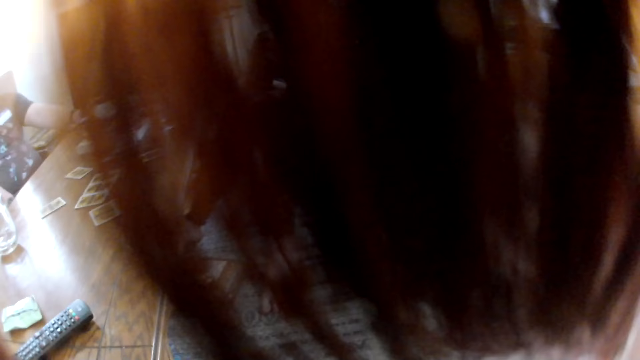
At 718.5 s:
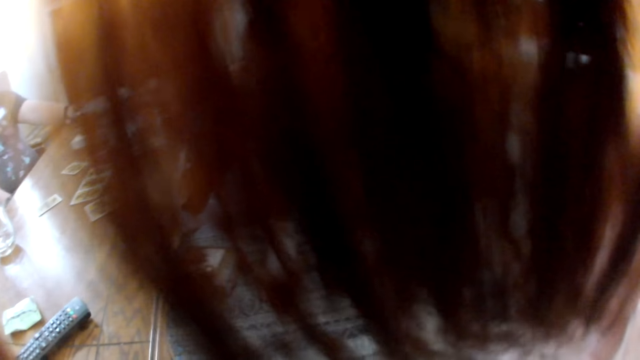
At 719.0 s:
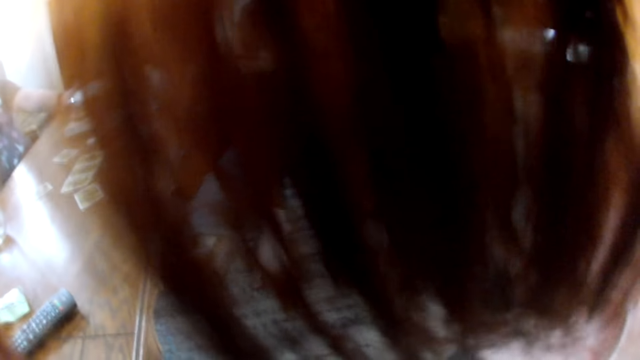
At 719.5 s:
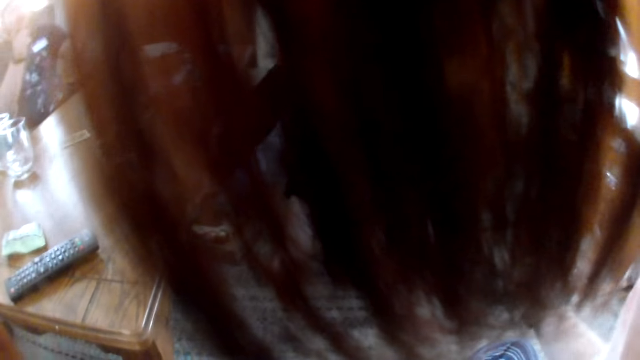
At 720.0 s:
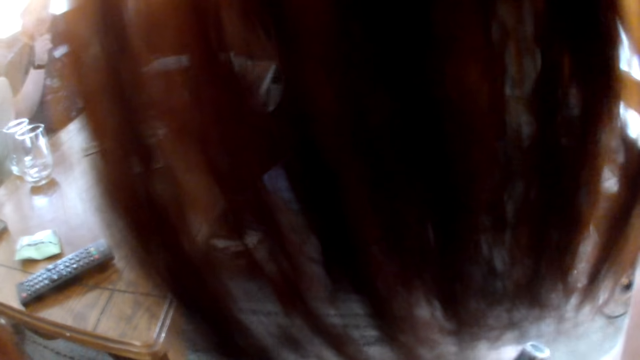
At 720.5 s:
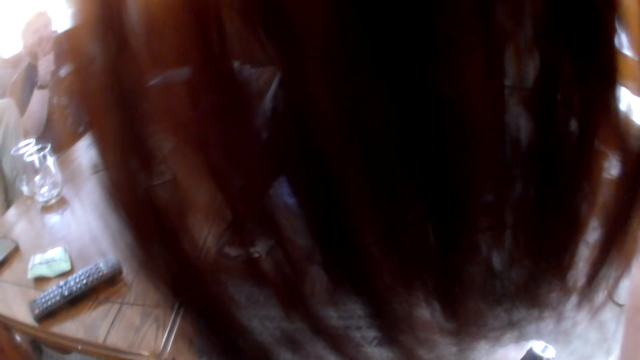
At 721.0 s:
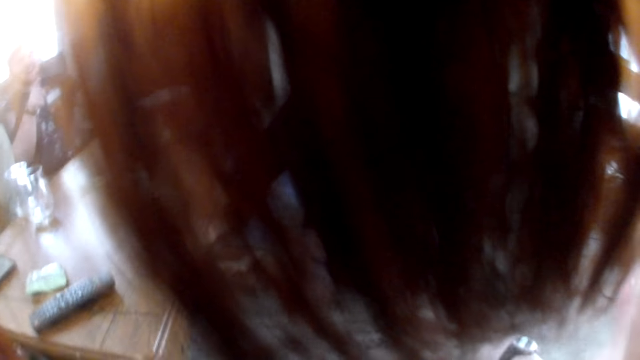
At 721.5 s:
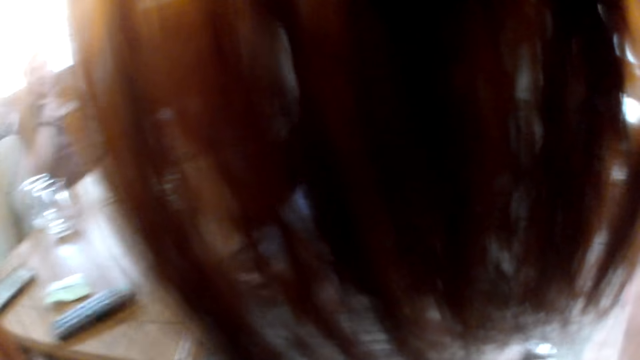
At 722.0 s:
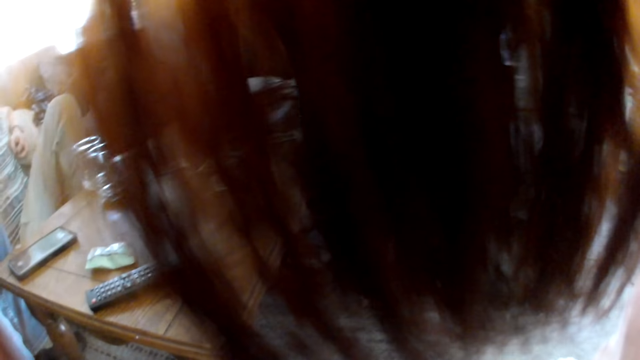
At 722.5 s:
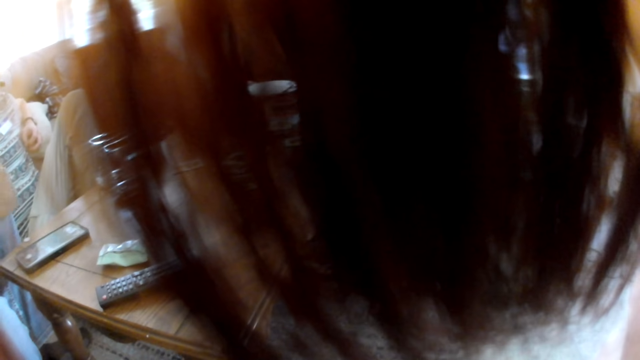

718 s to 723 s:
The camera wearer moves a hand.

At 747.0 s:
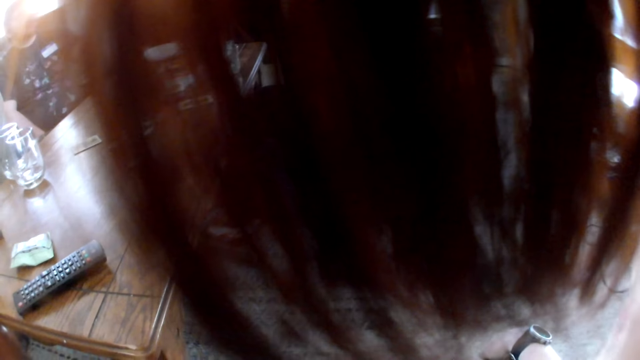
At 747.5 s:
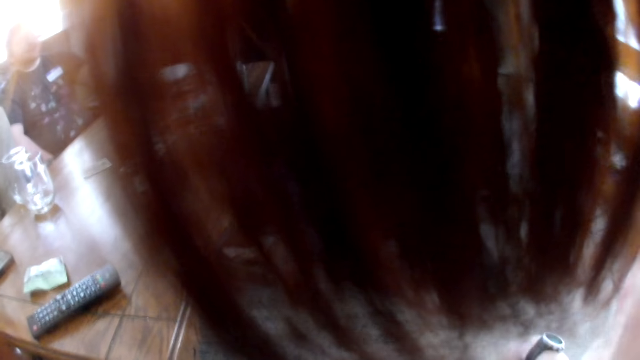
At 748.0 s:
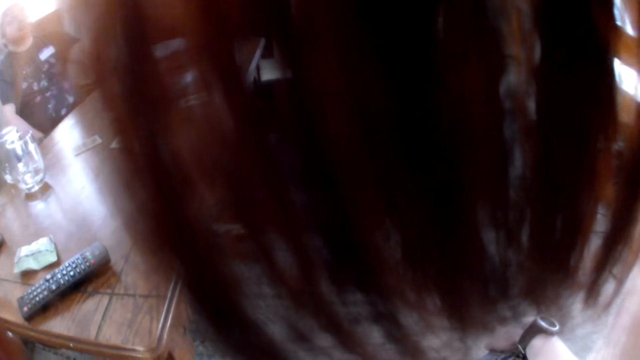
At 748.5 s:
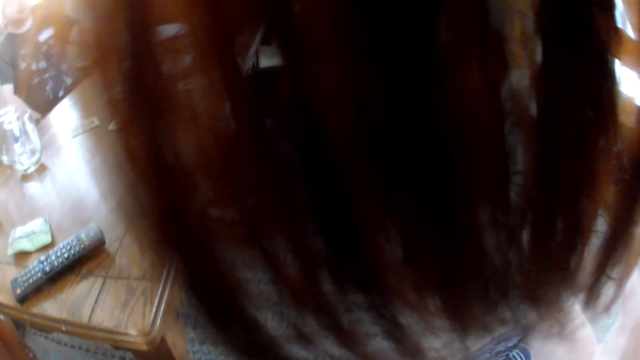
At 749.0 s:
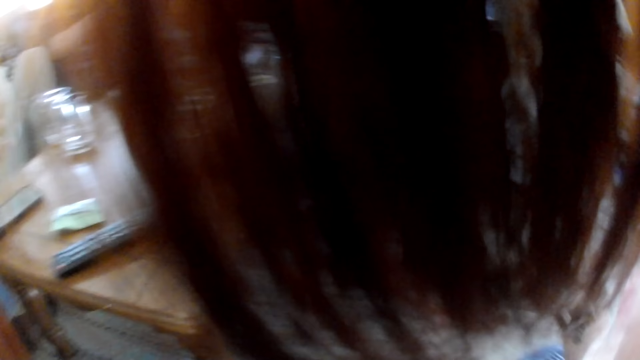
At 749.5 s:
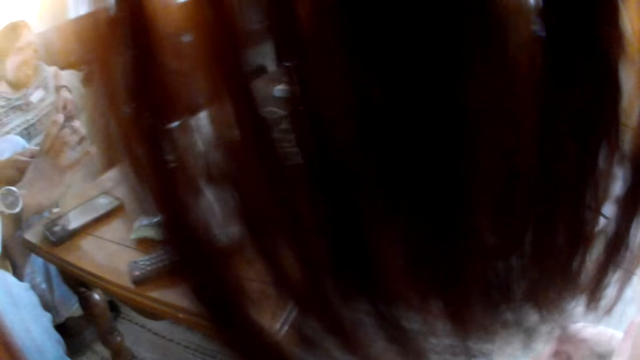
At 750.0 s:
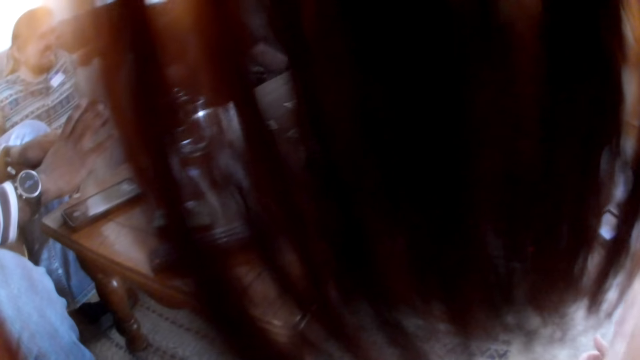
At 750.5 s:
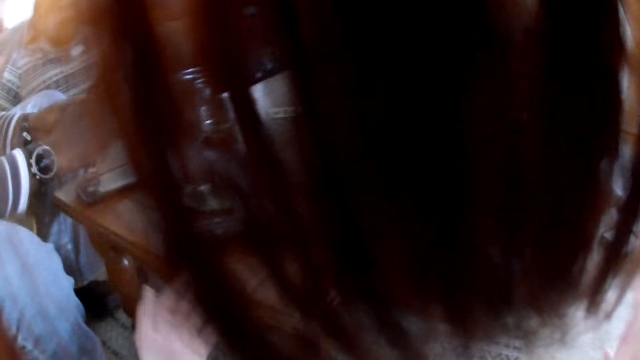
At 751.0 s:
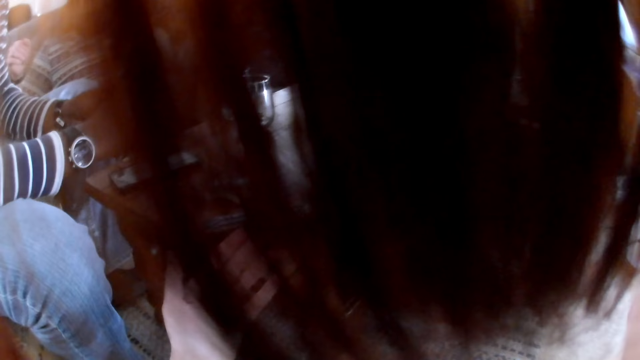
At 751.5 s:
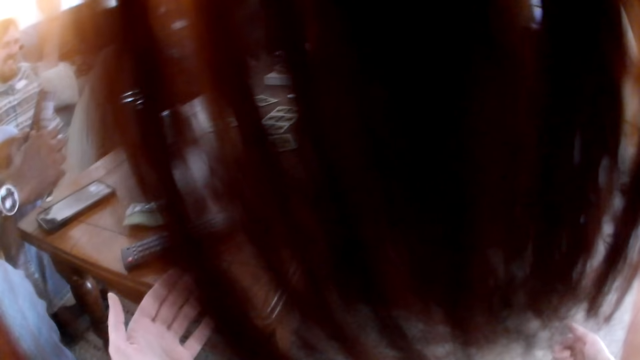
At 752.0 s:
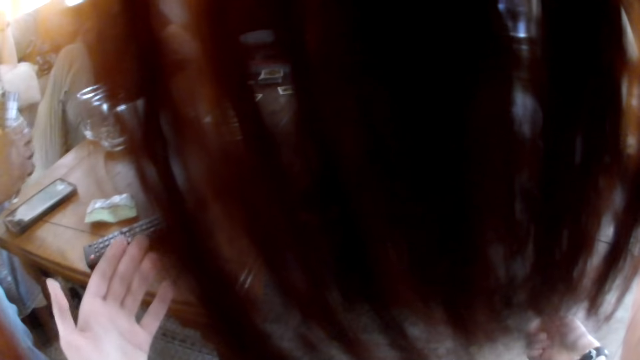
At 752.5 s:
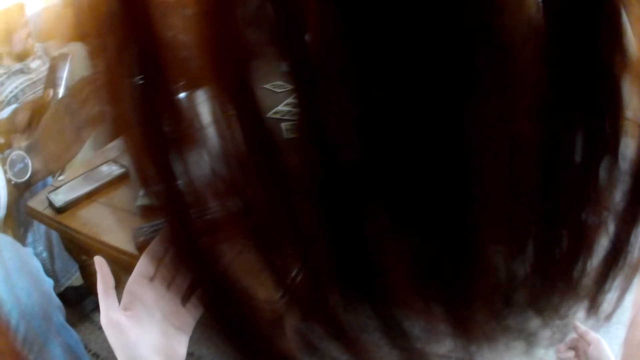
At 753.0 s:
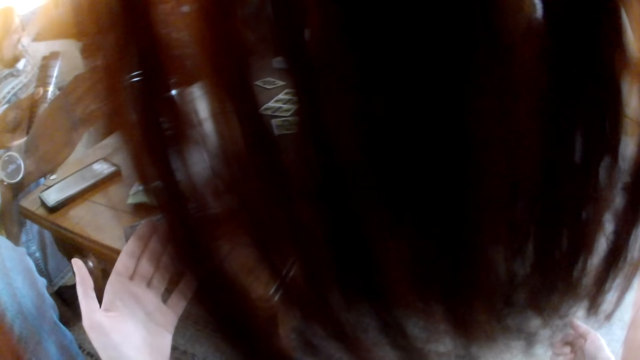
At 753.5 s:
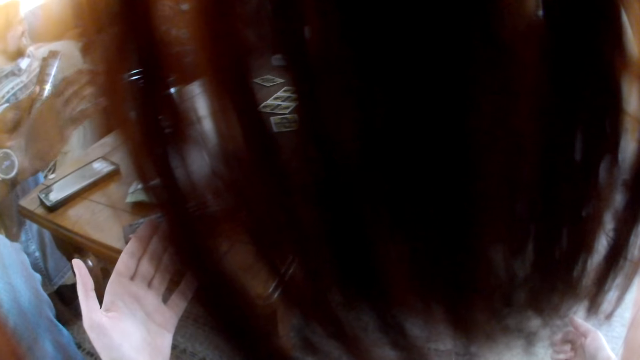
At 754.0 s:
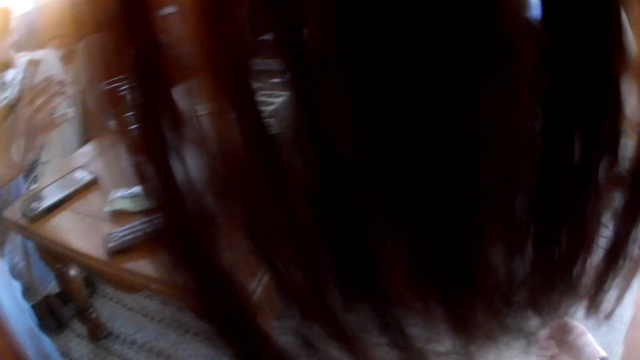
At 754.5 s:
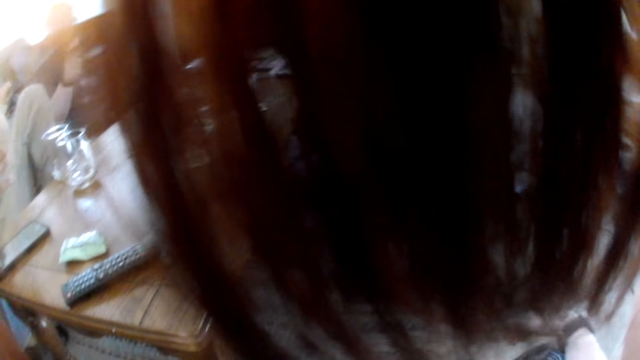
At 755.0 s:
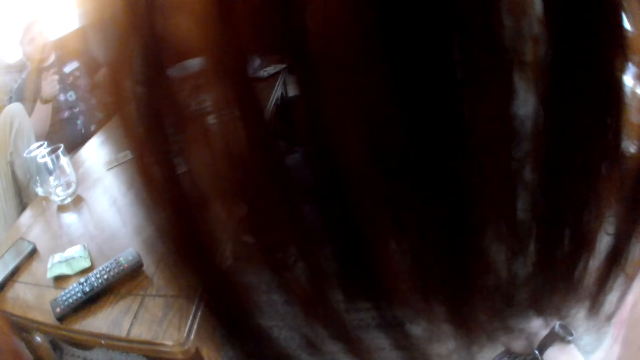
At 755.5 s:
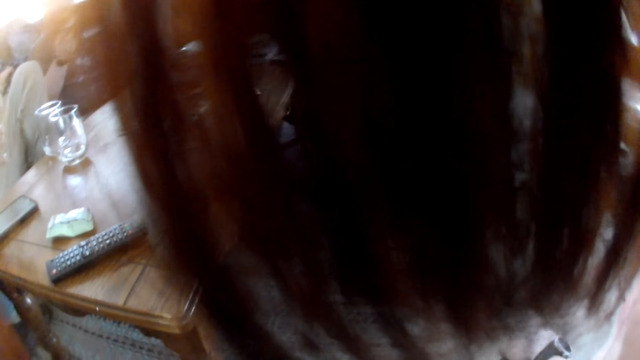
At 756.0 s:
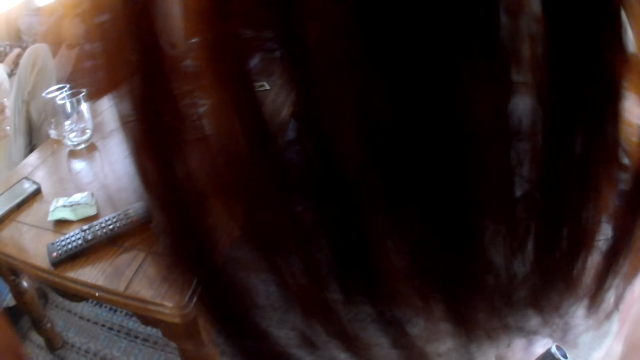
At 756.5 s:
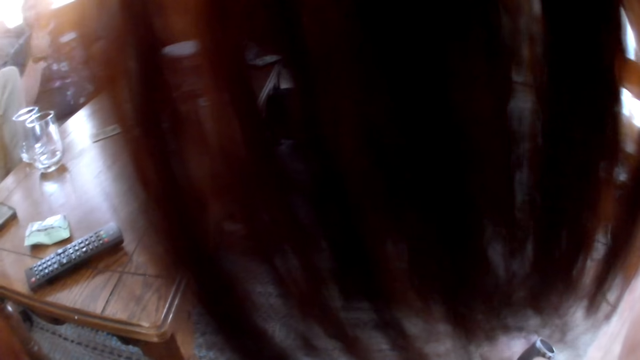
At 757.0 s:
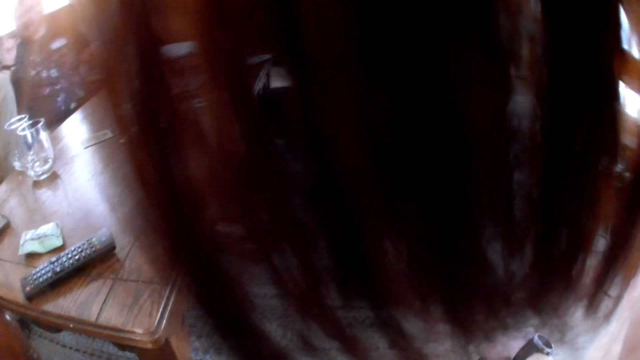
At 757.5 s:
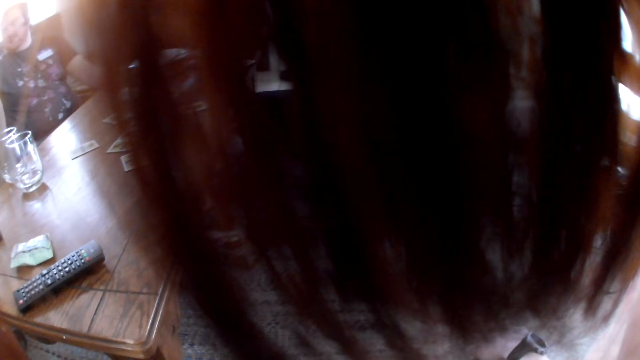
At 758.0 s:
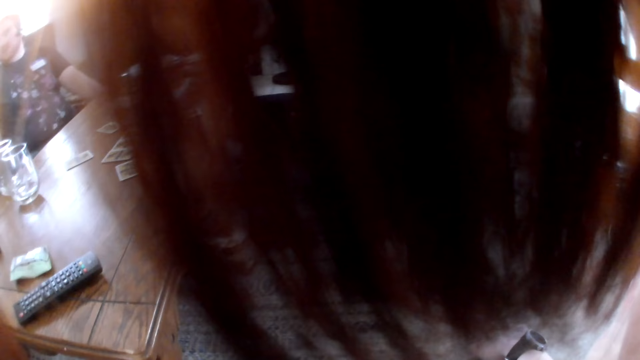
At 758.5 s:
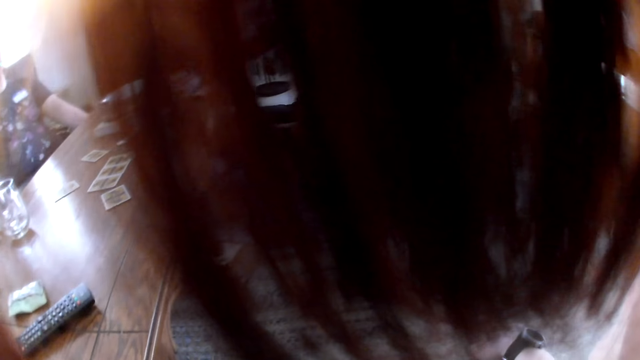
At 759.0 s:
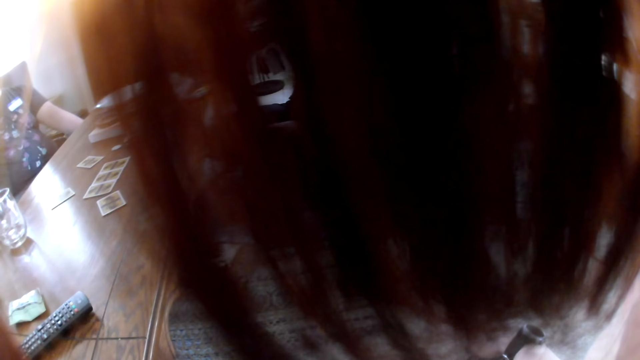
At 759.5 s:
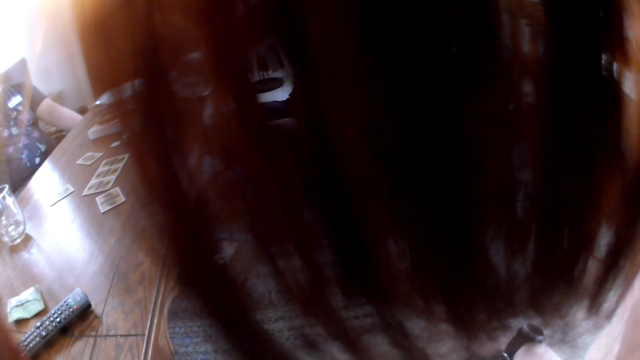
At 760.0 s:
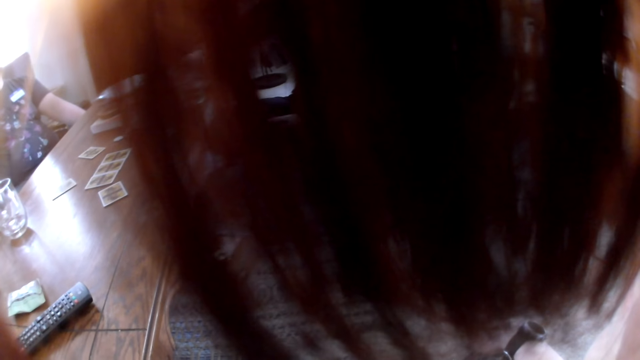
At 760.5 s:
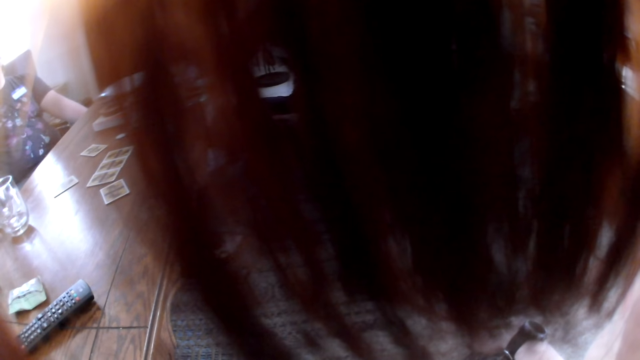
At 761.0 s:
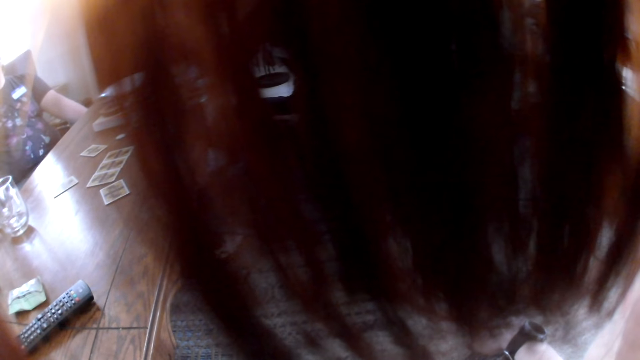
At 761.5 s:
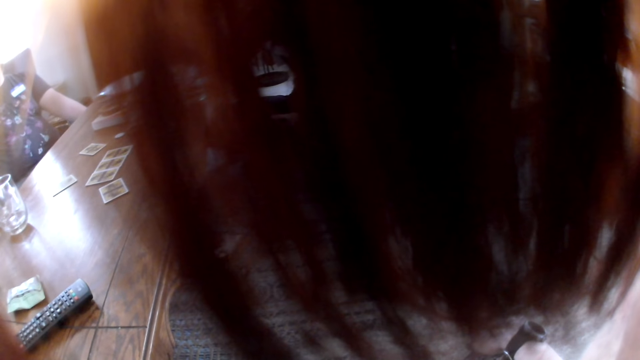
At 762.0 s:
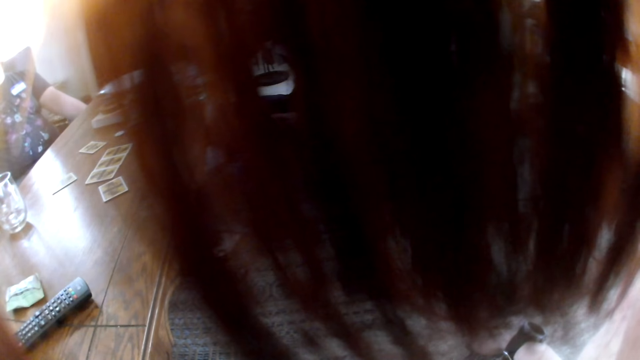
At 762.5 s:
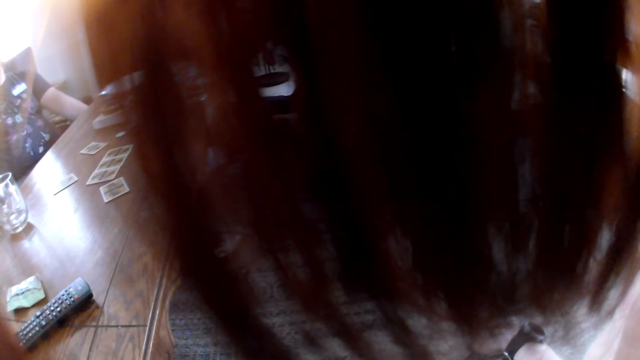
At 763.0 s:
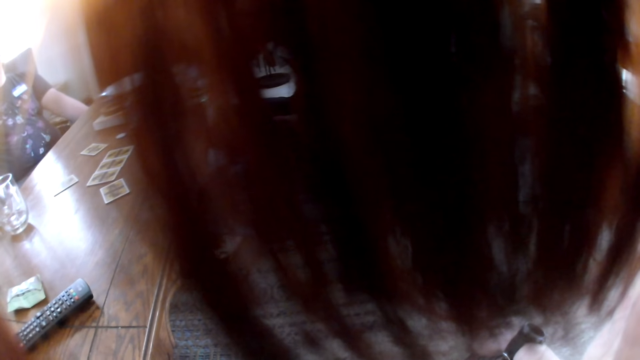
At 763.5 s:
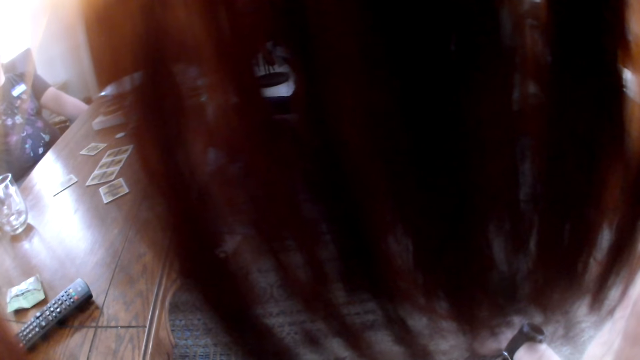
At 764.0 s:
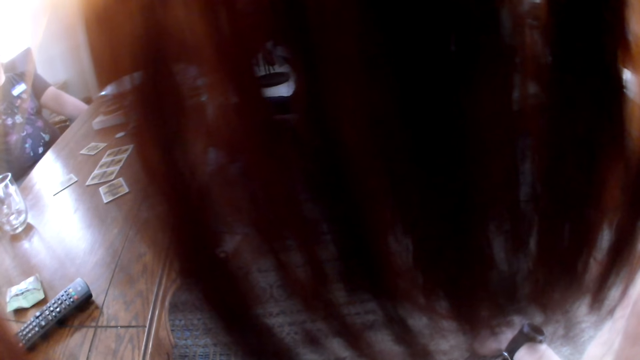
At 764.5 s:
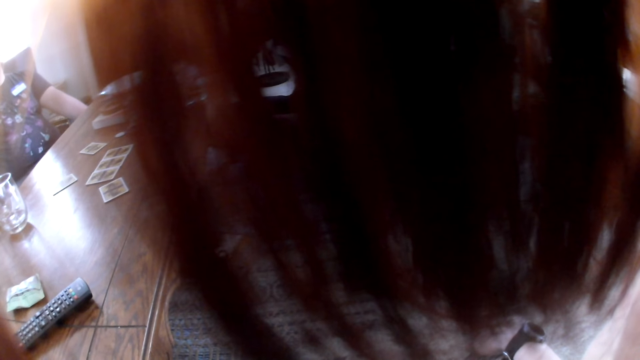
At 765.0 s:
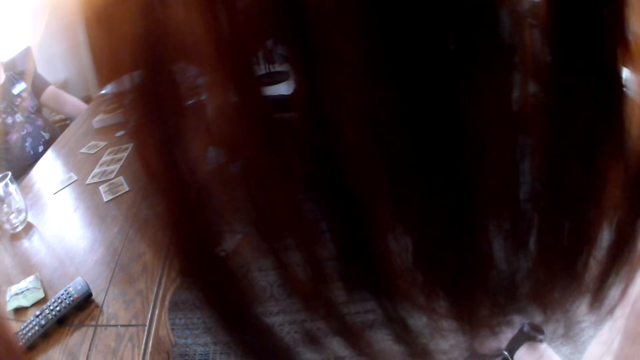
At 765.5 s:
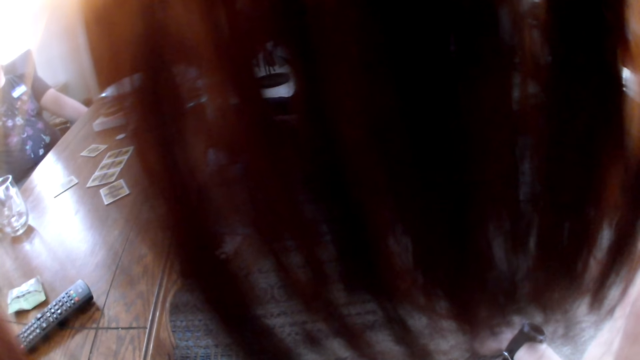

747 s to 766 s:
The camera wearer talks to three men and a lady. A man holds a pamphlet with both hands. One of the three men talks to the camera wearer and moves a hand. Another of the three men moves a hand. A woman drops a glass of water on the table with her right hand.
